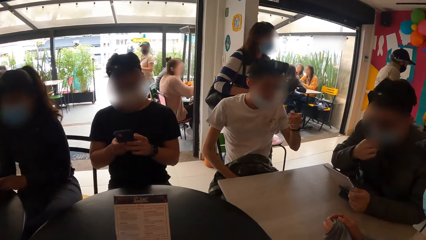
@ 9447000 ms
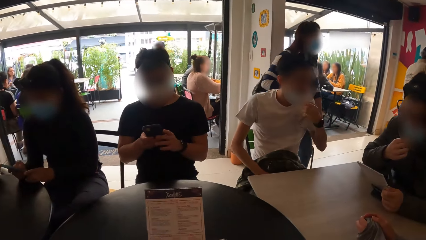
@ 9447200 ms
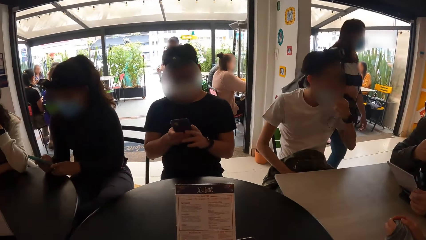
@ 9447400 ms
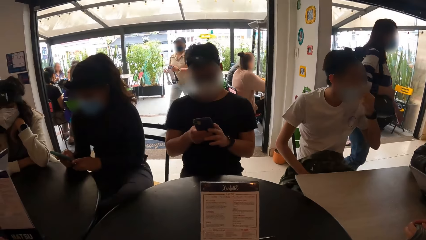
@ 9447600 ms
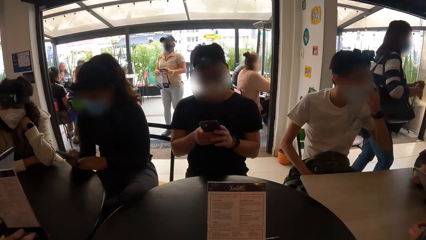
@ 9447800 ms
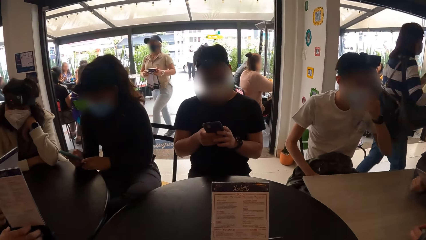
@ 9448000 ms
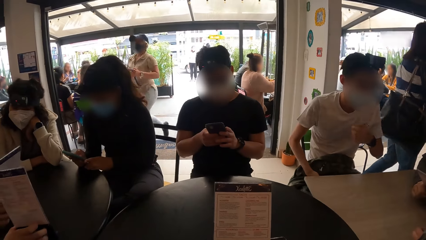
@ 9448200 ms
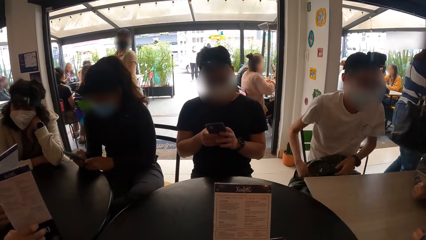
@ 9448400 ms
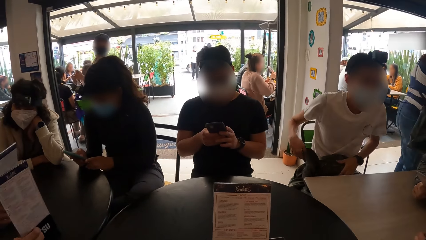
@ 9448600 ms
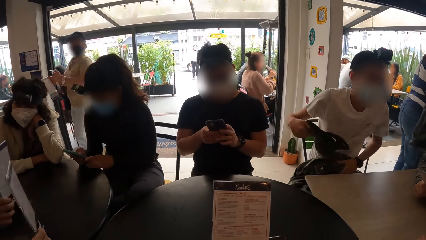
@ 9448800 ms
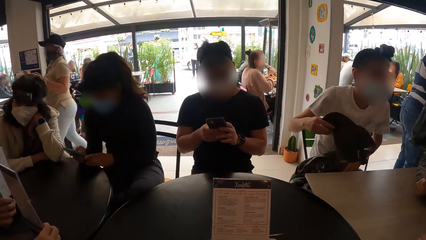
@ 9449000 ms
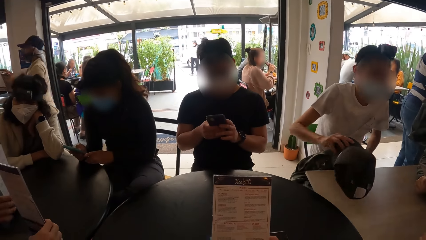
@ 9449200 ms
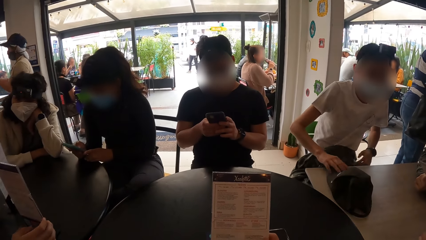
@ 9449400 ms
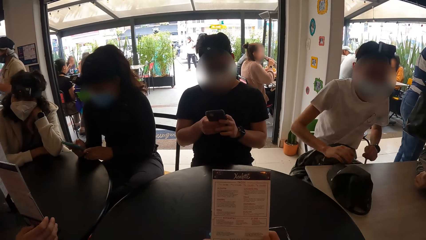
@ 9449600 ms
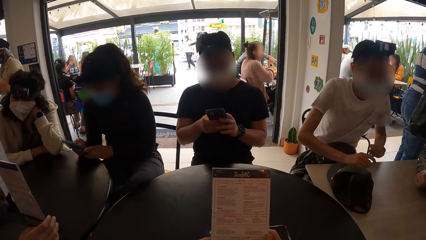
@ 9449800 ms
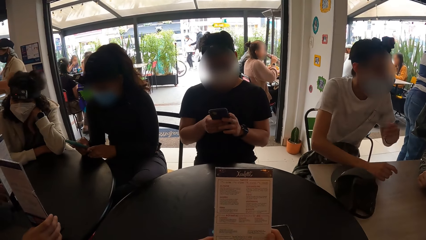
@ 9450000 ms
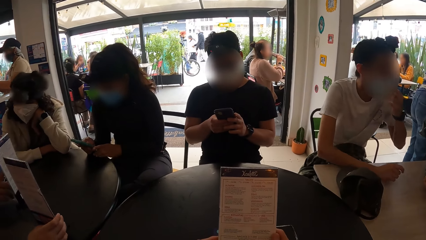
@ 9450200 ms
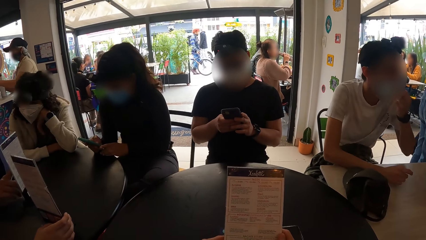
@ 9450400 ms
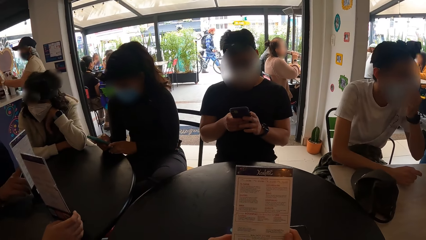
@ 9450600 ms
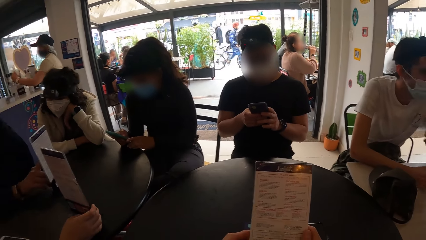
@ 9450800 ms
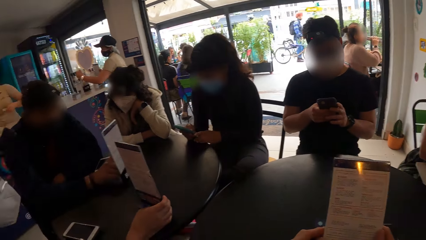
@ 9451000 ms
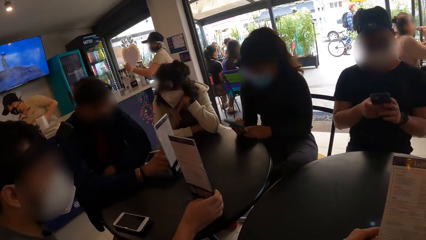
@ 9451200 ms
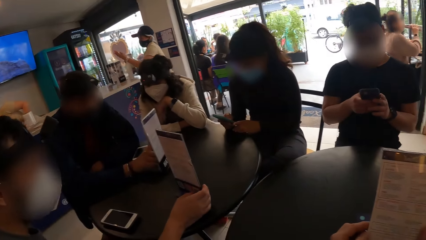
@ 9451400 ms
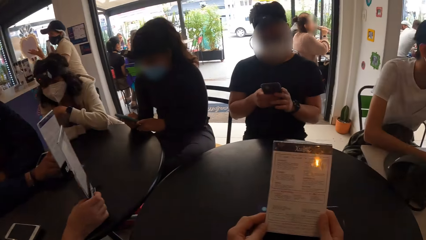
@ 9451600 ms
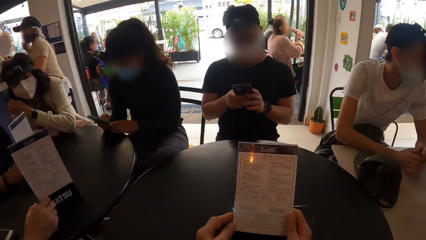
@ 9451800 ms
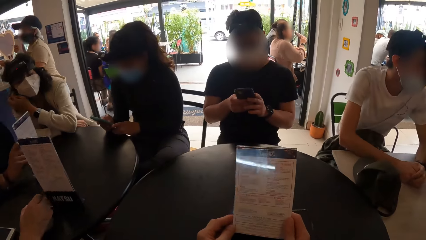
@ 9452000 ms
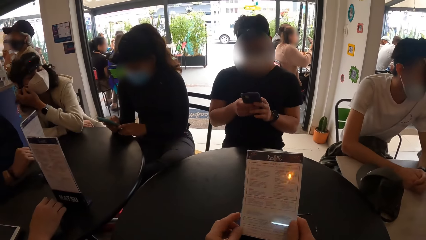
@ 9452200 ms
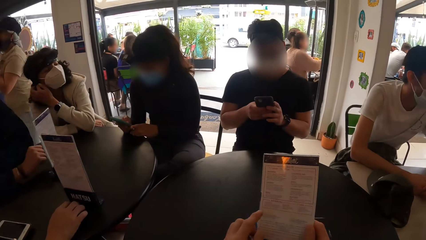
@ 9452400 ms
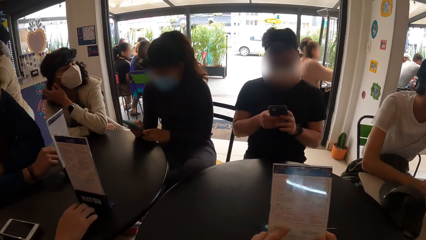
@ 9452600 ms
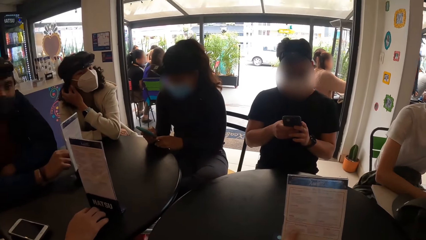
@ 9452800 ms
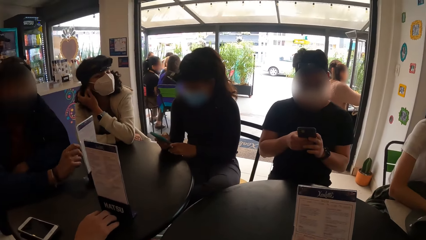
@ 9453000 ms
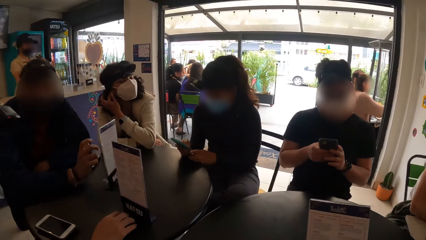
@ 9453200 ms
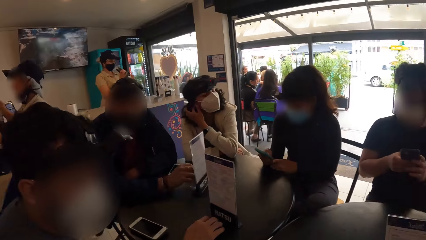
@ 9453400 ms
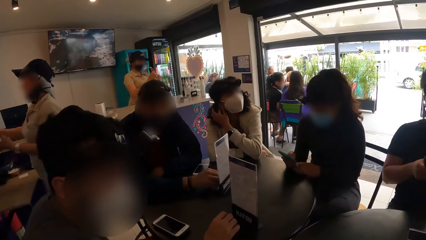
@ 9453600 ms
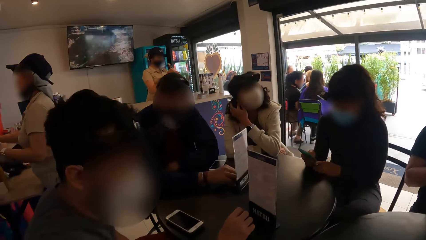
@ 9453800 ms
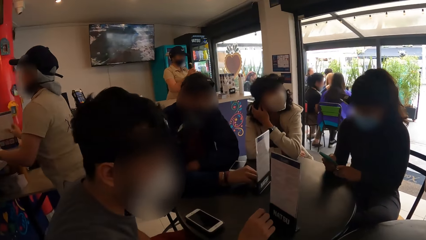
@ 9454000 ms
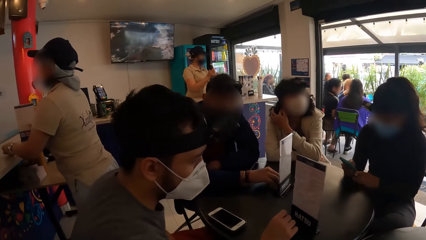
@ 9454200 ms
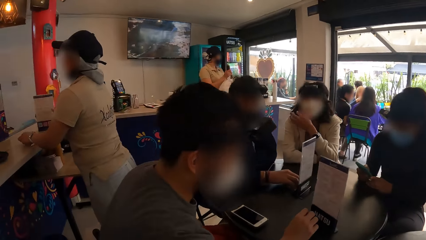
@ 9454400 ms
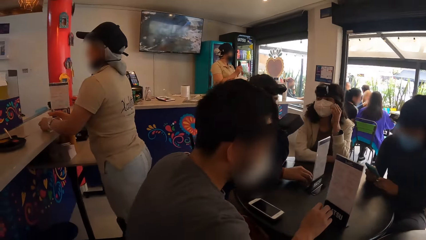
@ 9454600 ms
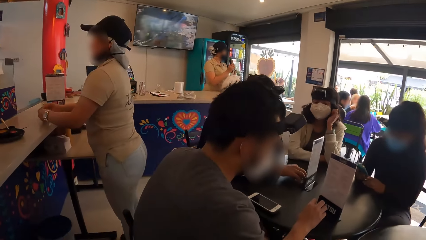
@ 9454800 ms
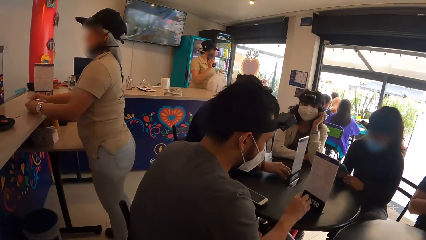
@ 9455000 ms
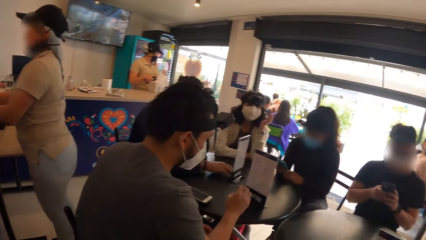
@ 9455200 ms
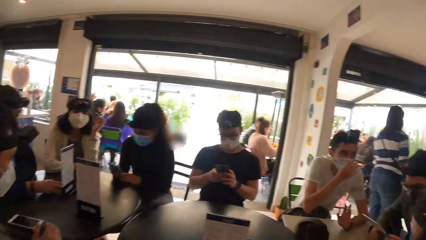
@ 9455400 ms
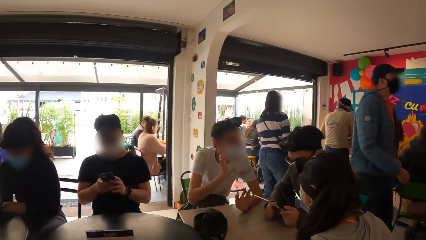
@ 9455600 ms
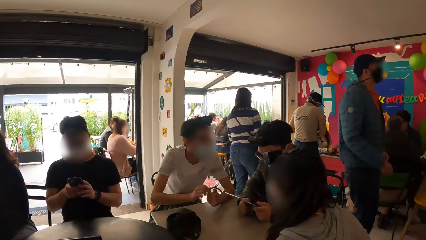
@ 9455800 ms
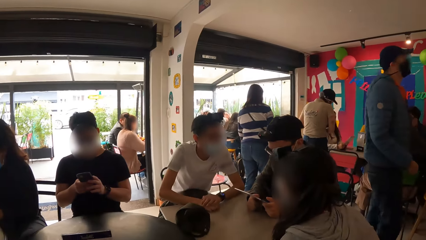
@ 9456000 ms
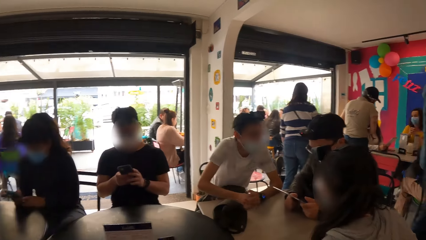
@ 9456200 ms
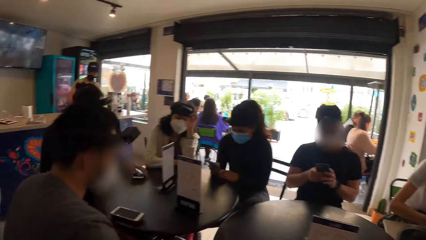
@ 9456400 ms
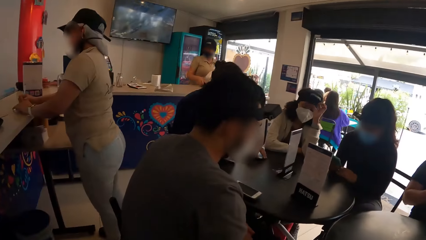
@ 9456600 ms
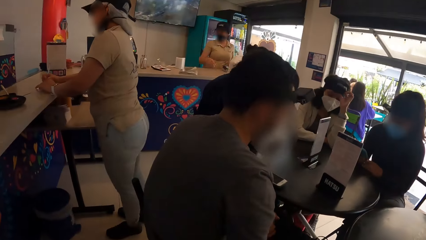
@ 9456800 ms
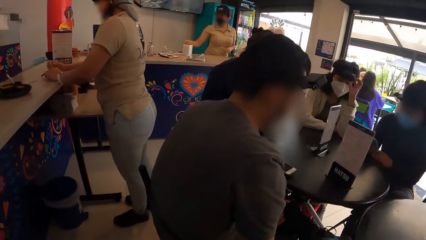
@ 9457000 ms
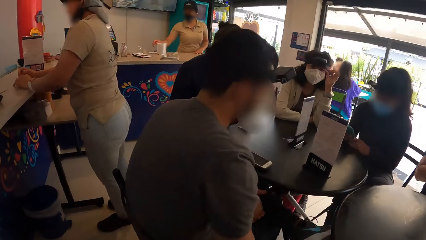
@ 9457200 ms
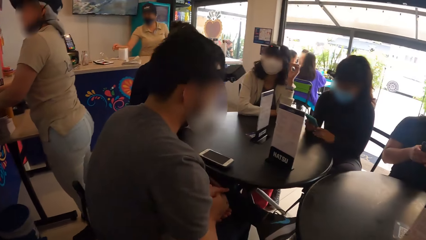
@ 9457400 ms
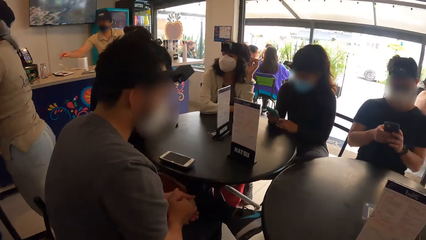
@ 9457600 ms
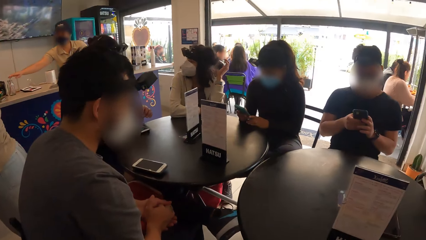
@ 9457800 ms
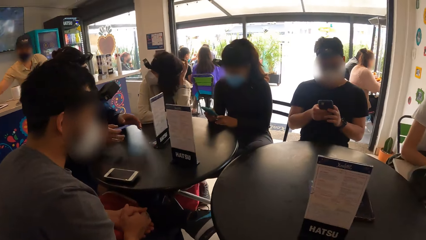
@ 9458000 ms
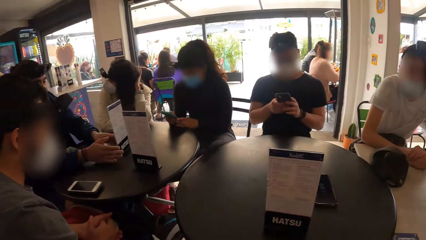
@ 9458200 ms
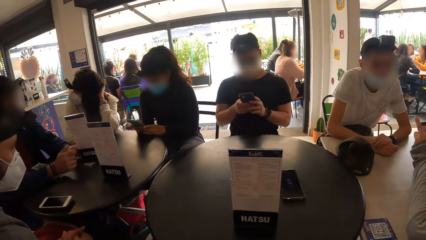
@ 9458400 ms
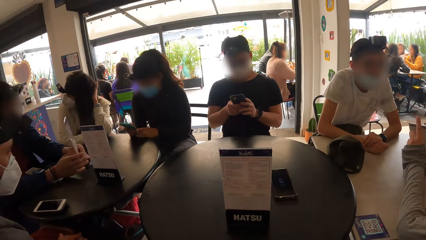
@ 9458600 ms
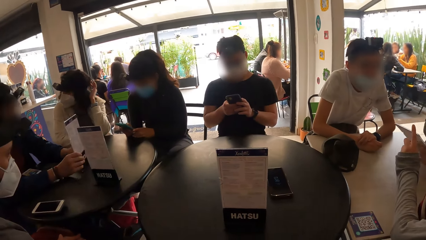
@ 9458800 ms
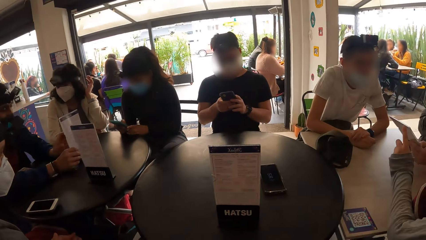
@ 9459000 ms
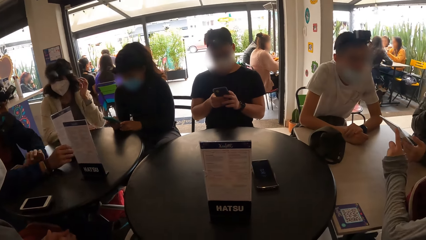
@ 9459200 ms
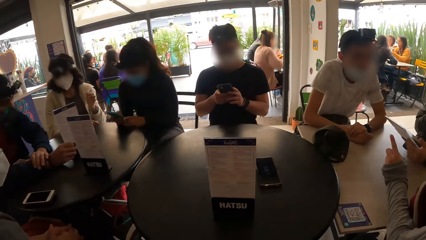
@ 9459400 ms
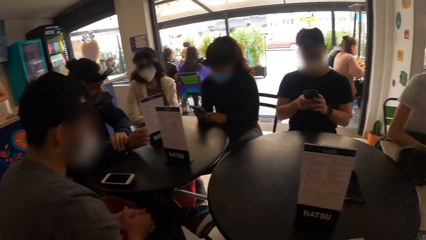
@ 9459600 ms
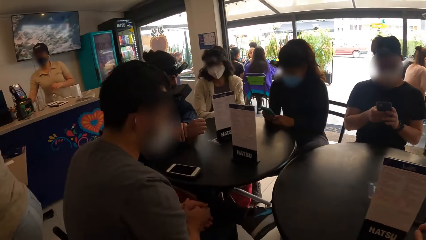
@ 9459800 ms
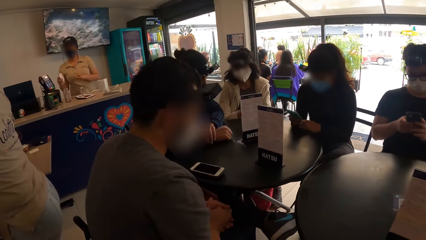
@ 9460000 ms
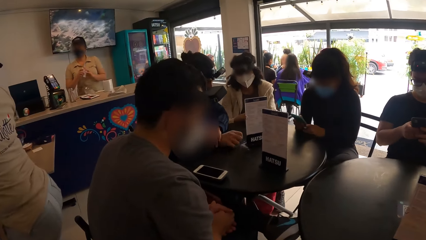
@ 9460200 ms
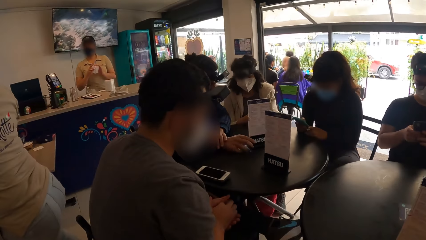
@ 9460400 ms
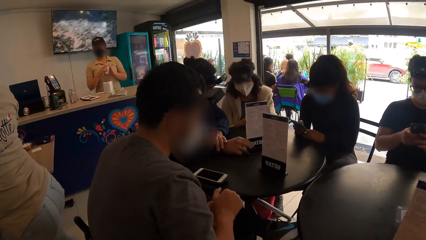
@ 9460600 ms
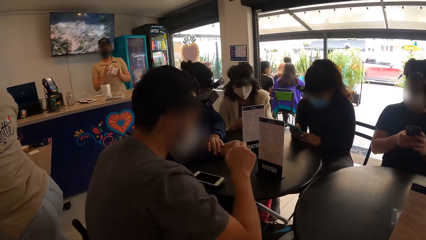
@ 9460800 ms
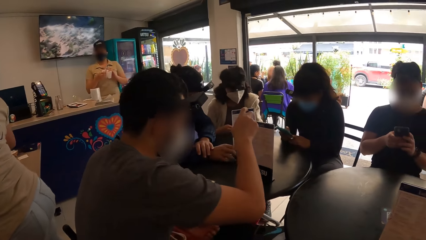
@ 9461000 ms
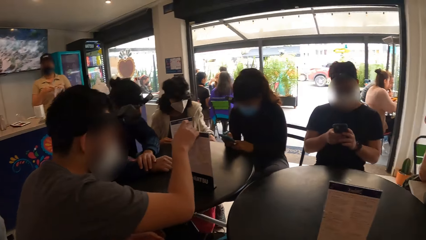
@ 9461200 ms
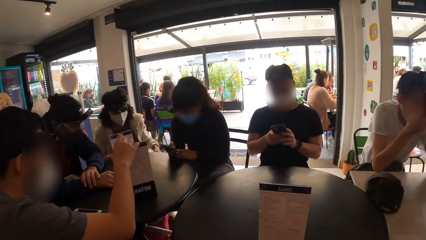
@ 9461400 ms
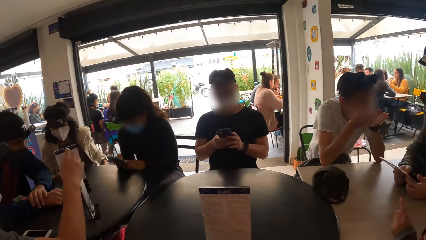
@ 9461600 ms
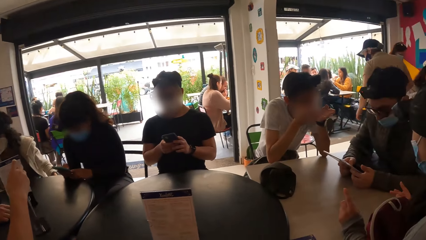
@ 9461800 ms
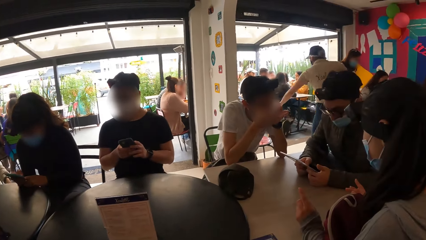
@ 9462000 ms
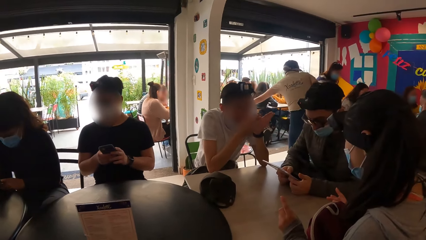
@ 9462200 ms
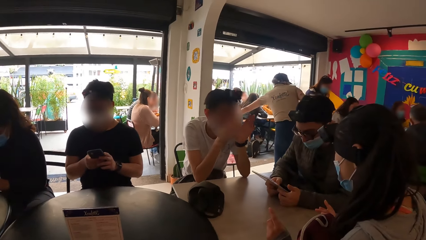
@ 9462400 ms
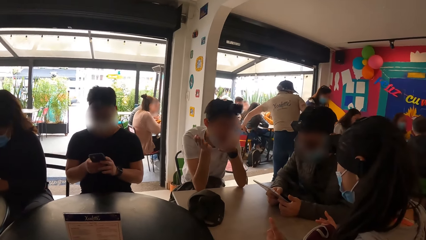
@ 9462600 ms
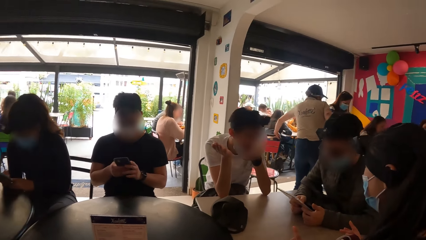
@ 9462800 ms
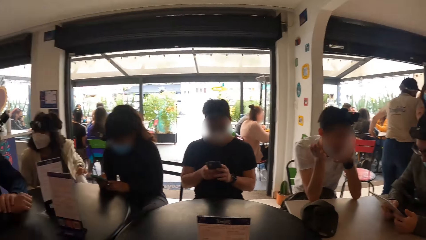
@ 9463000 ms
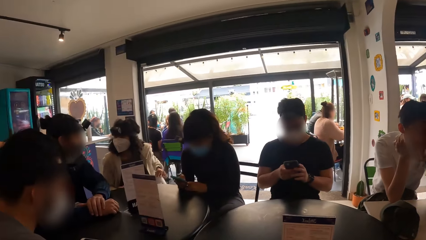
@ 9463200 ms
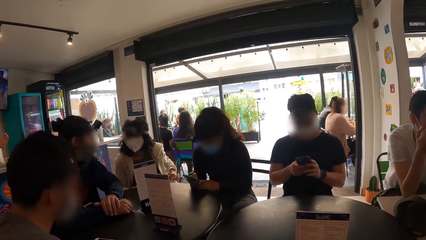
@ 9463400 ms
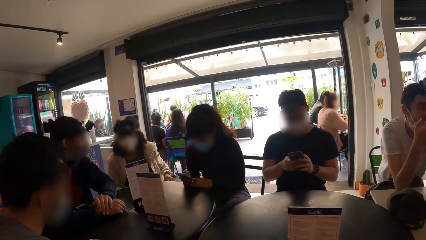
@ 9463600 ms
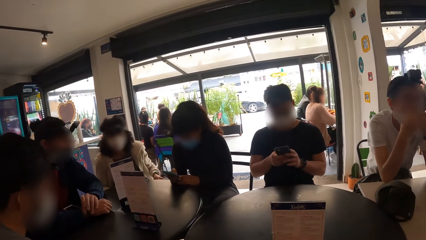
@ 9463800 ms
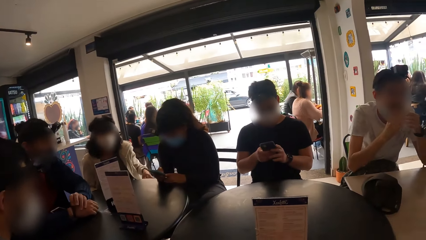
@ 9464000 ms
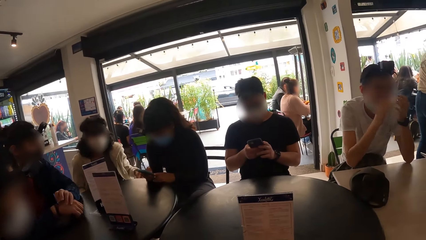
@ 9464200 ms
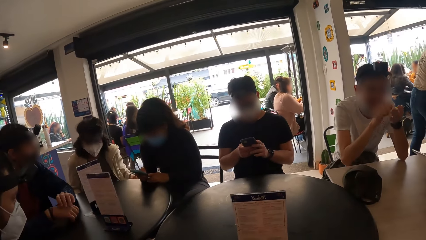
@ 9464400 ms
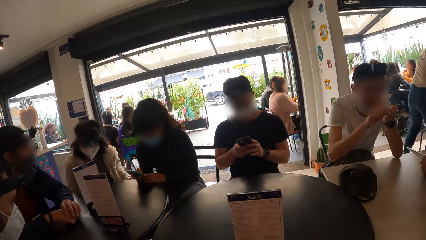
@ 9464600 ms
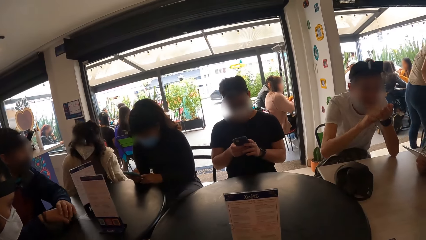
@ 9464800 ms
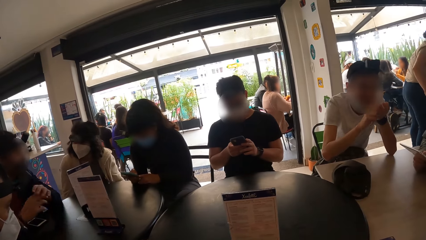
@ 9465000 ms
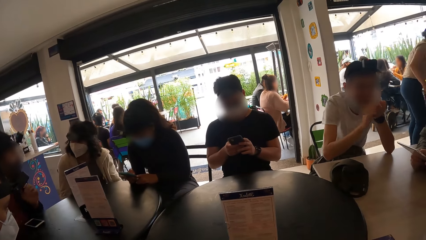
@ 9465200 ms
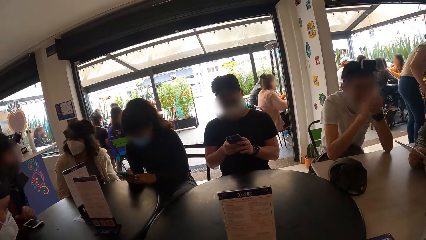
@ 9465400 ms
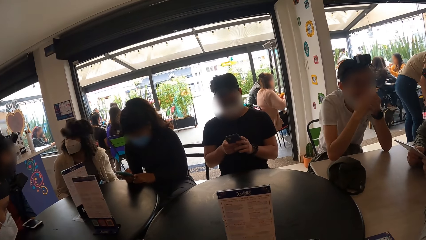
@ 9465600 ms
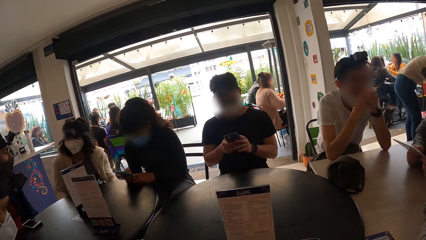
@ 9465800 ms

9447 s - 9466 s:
The camera wearer looks aside. They look on the menu list. They look aside.
